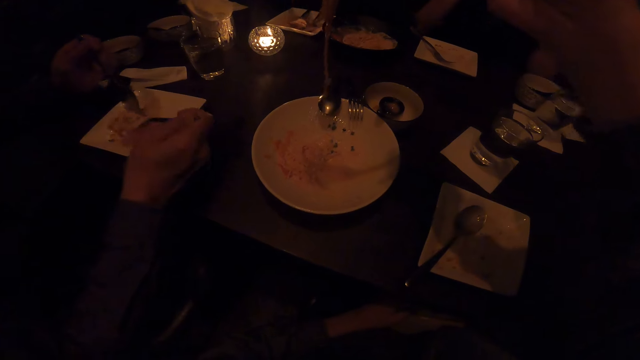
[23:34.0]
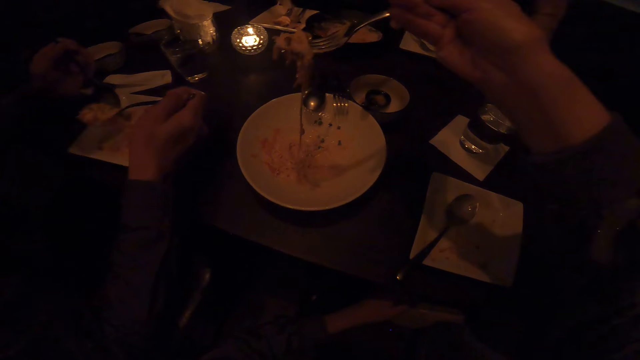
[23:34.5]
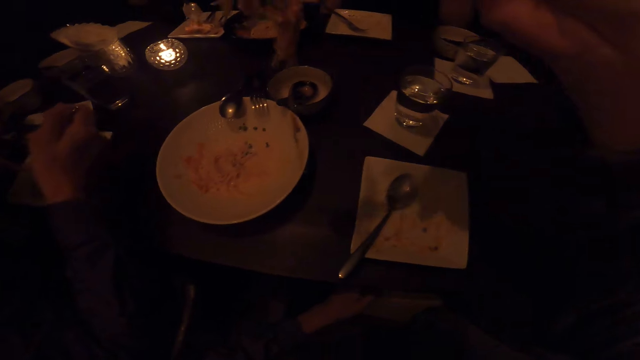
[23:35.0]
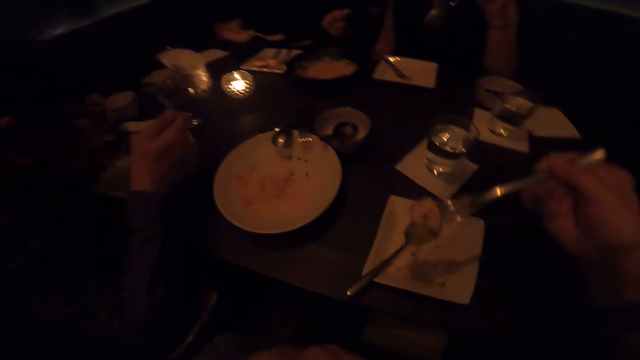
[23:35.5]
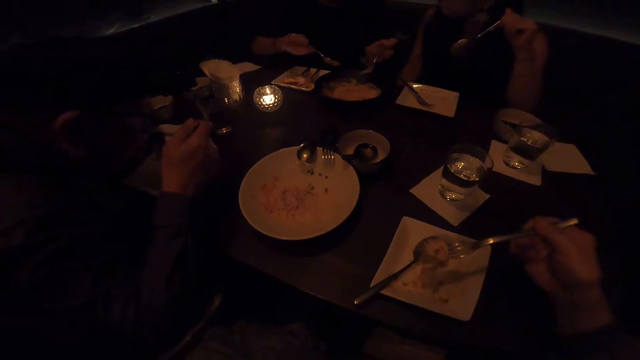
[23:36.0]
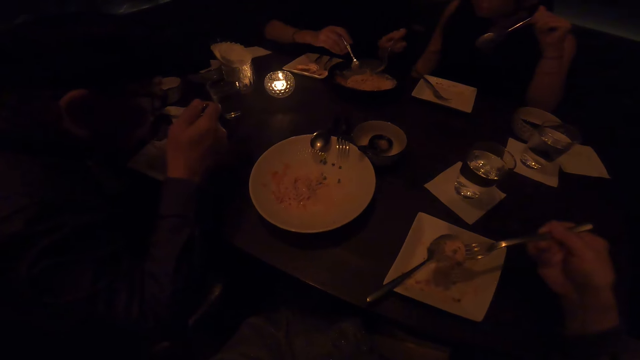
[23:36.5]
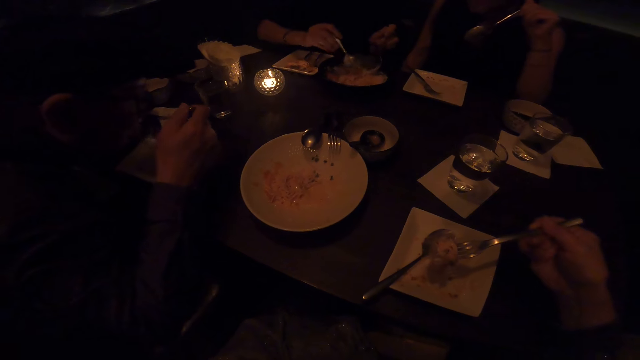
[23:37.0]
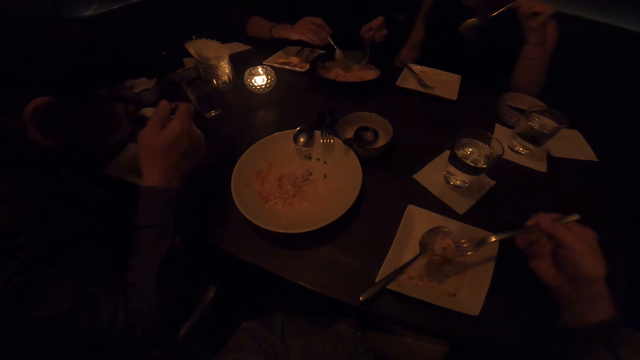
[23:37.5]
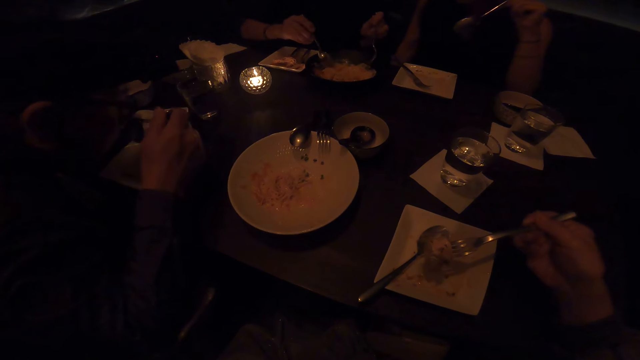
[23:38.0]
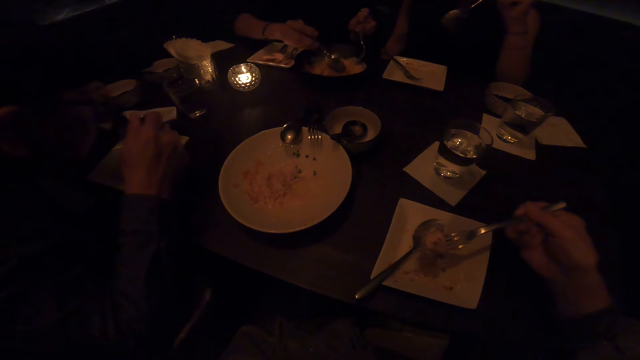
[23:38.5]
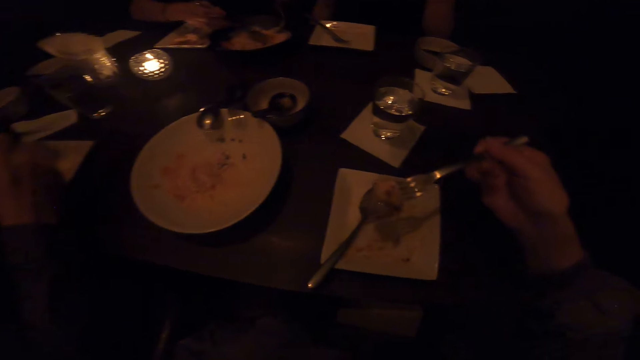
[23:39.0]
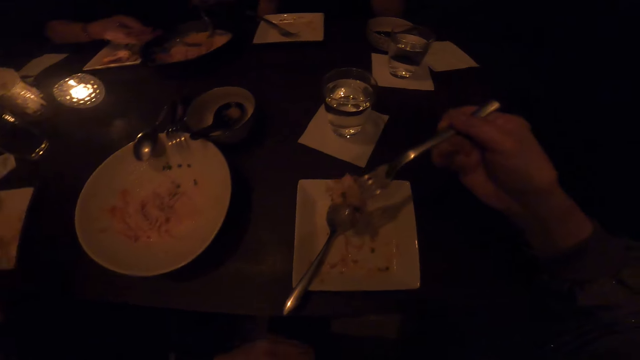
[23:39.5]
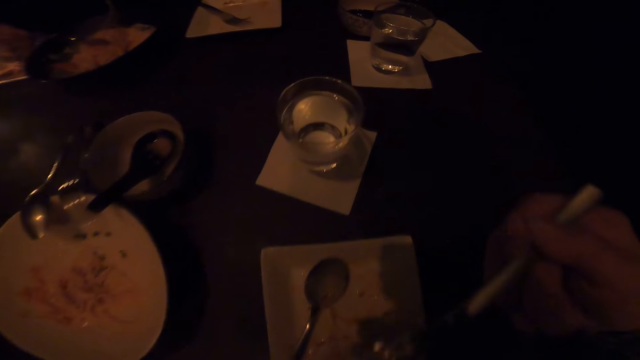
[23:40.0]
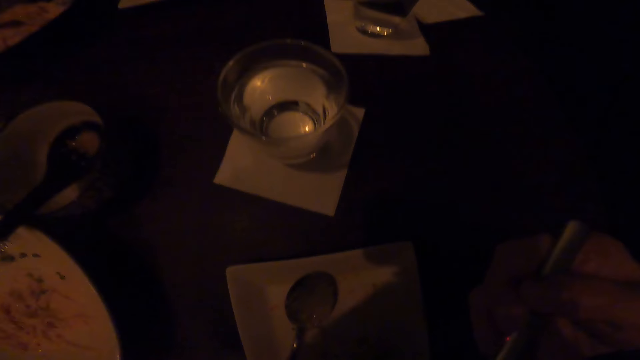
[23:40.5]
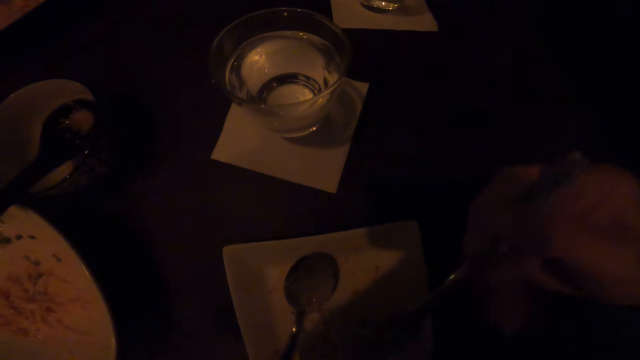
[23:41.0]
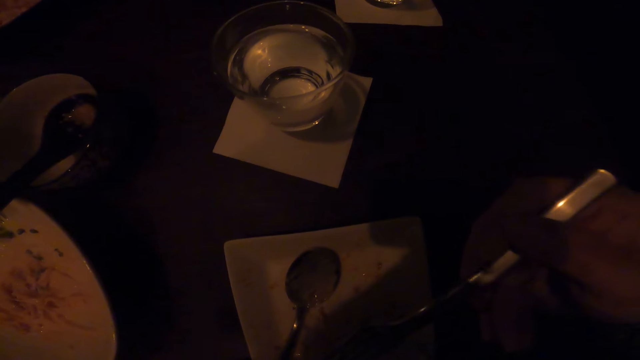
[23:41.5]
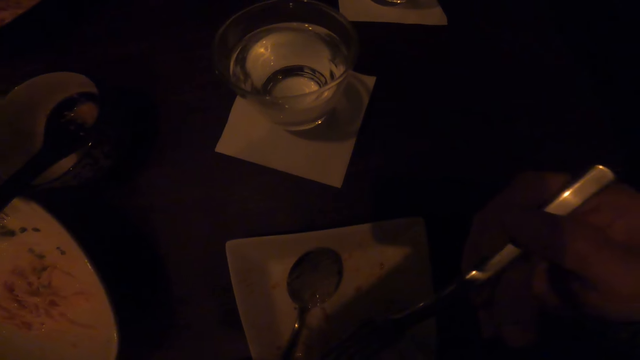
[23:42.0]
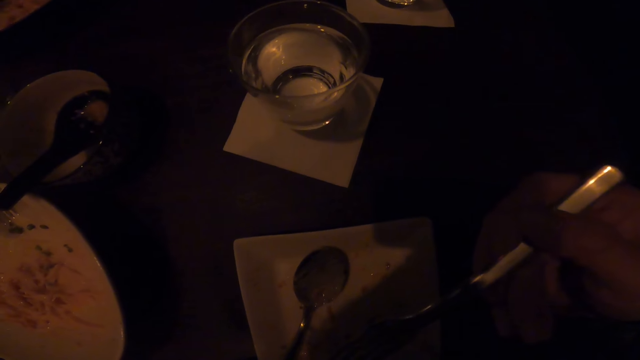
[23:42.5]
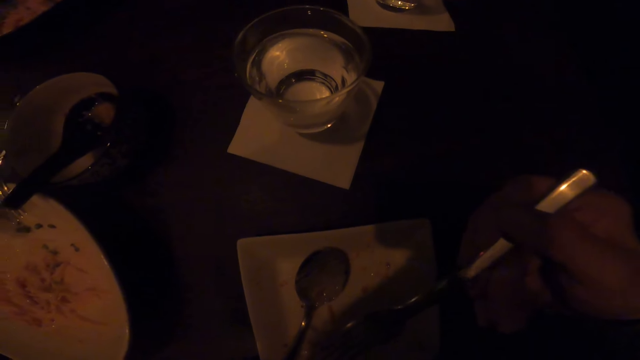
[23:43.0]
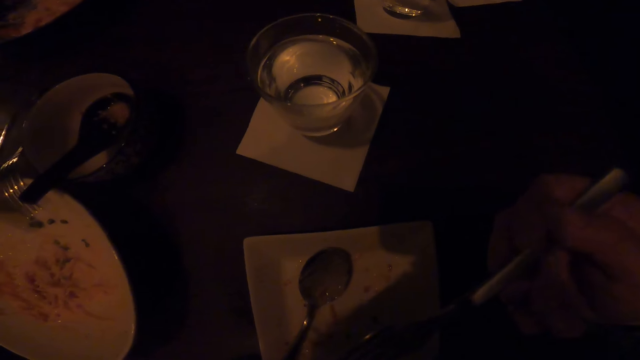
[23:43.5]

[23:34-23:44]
The camera wearer puts the food in the plate using the fork. They put the food in the mouth using the fork.

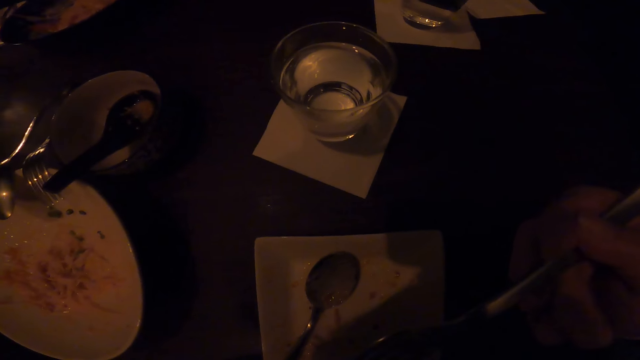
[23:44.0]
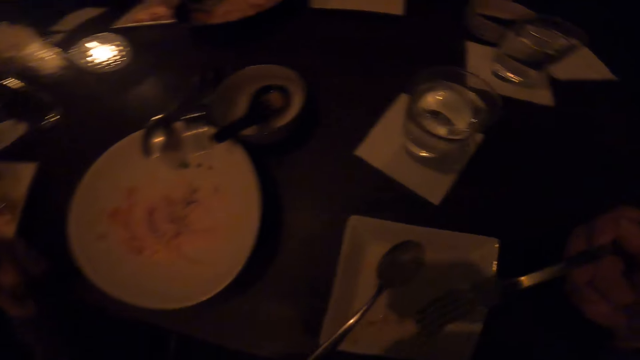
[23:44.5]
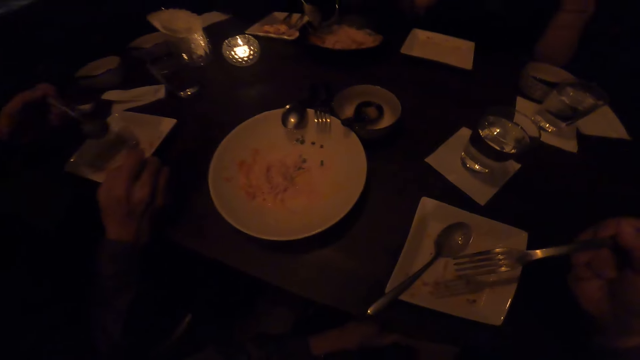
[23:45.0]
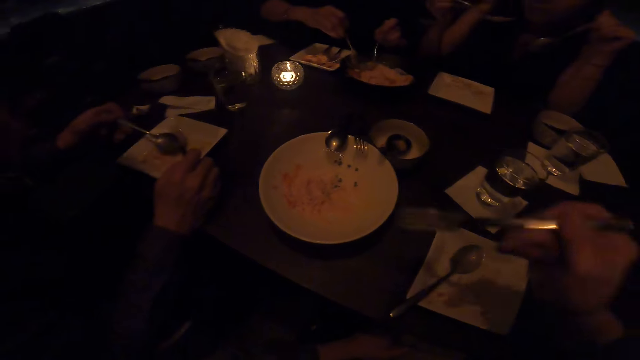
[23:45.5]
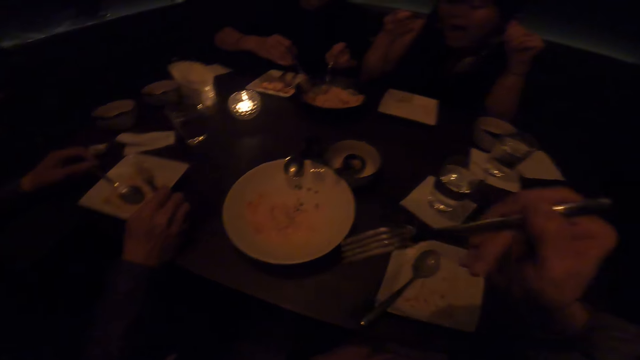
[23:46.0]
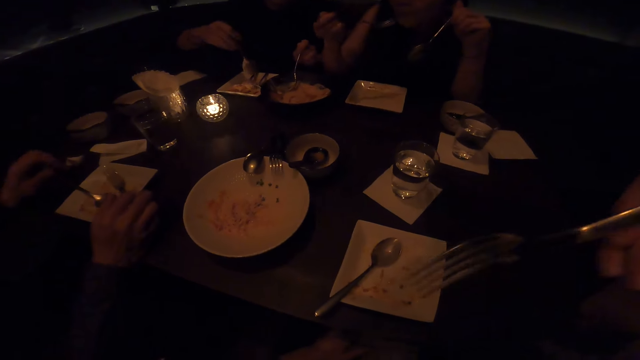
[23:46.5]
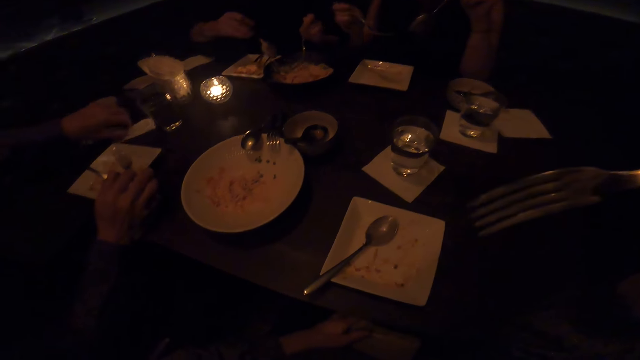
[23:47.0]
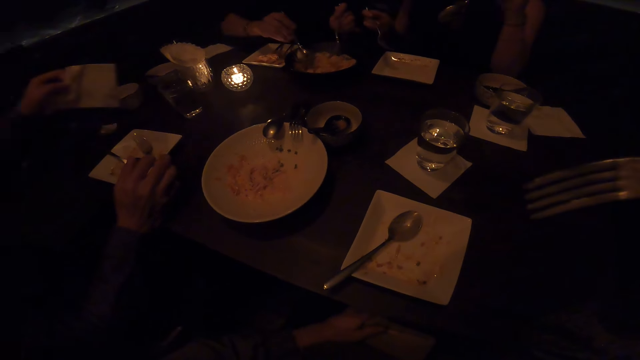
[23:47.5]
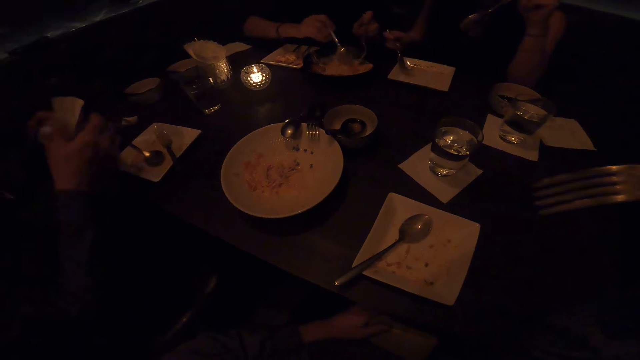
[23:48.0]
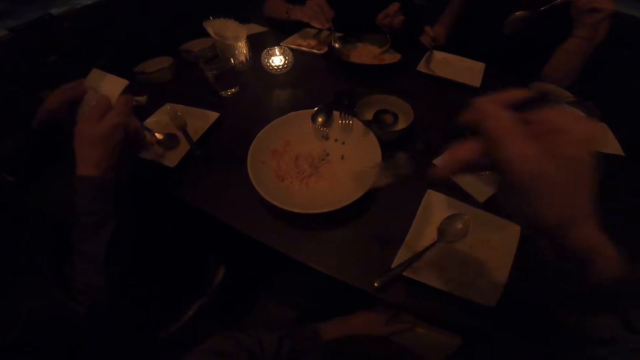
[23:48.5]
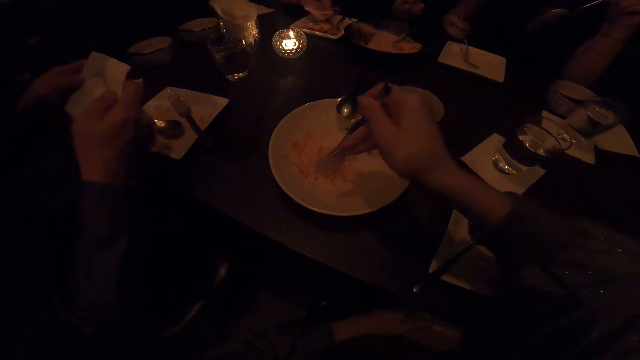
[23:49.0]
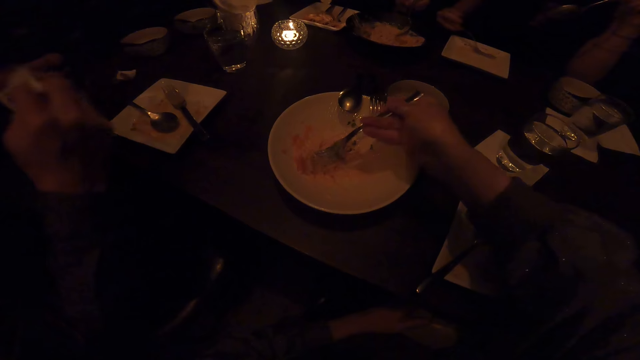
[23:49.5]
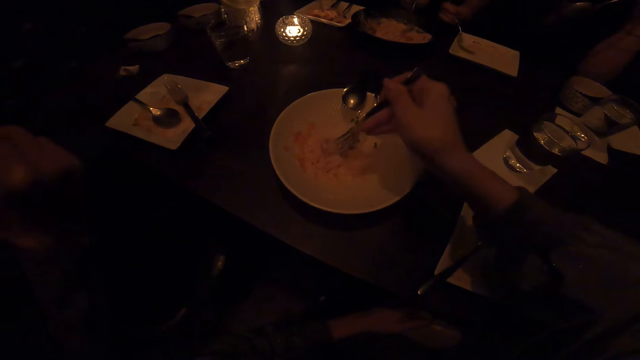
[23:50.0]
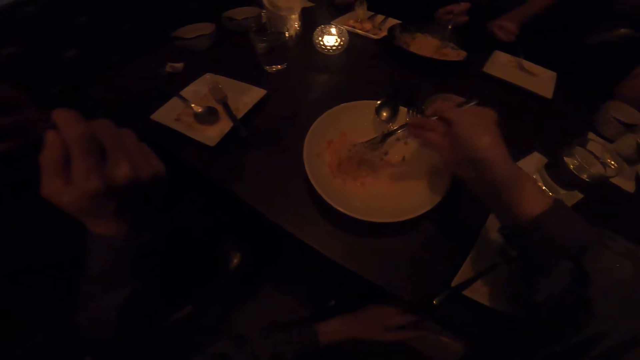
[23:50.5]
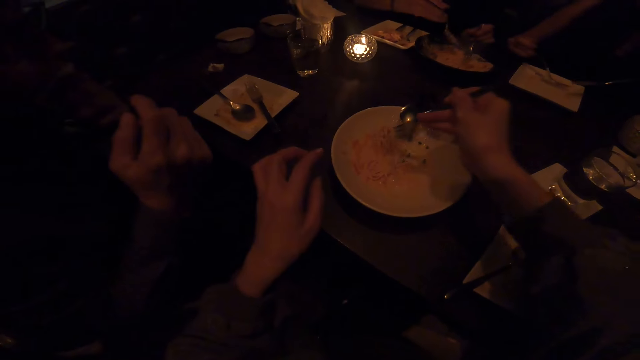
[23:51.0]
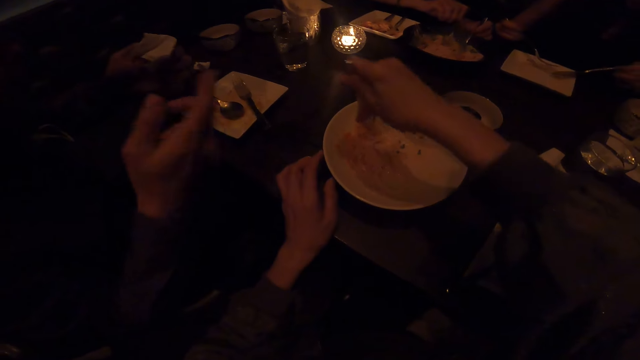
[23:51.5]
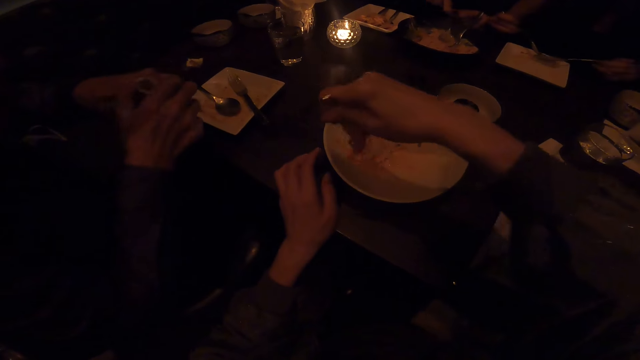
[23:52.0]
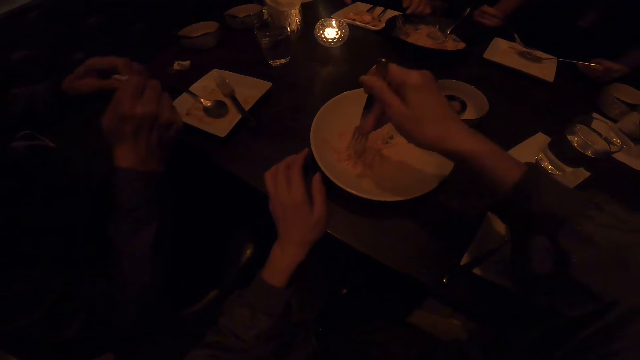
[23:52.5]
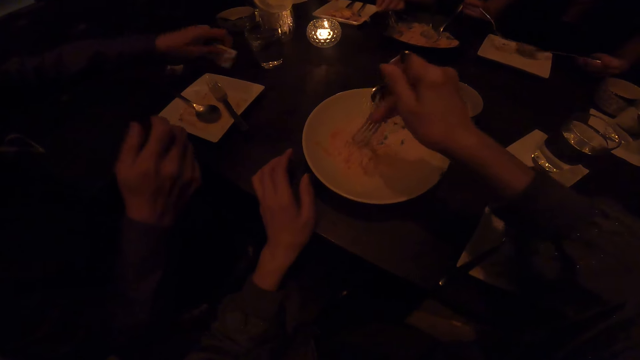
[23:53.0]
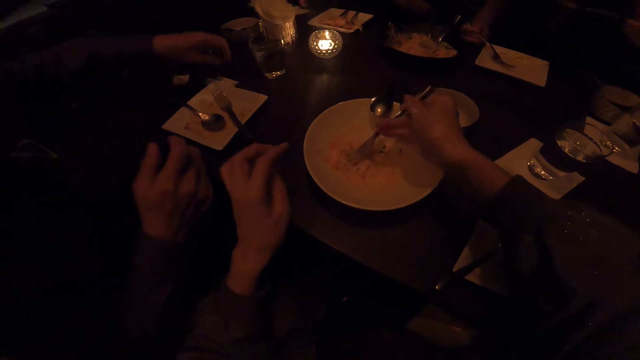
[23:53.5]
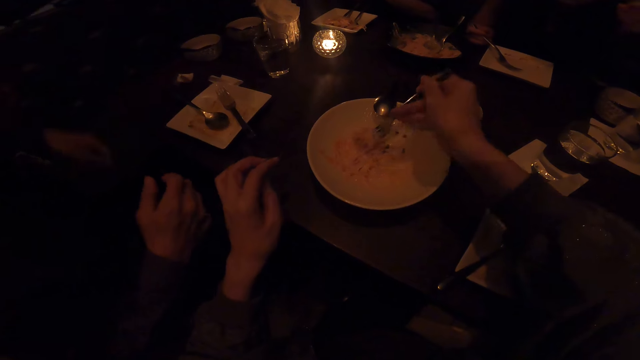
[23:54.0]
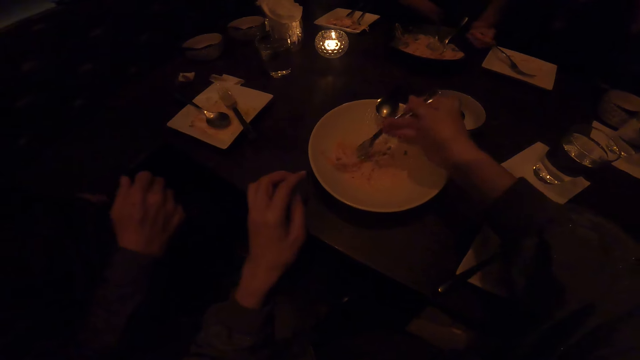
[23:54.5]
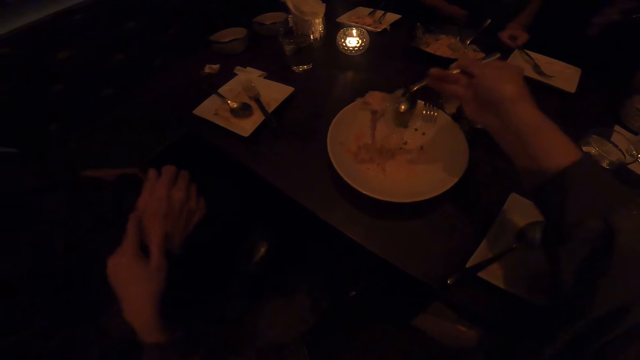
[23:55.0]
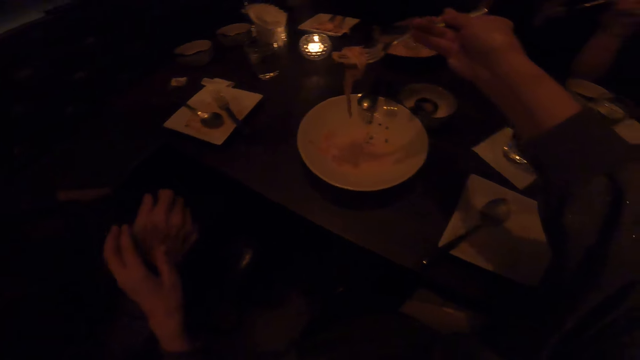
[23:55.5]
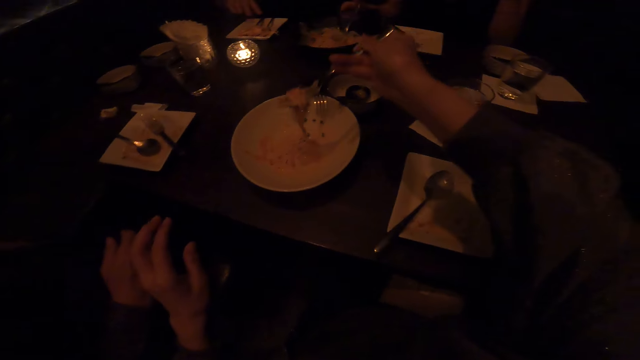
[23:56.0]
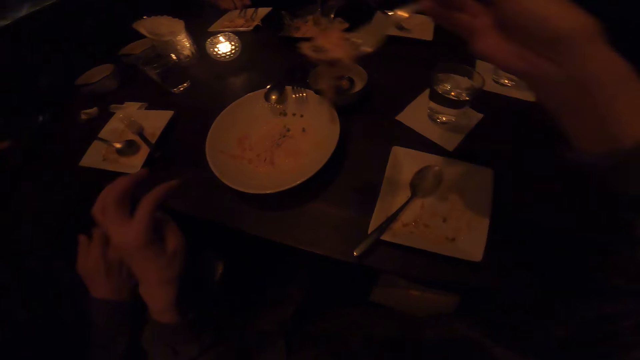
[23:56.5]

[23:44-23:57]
The camera wearer interacts with the friends. A man picks up the serviette. The camera wearer takes food using a fork from a person's plate. The man wipes the mouth using the serviette. The camera wearer drops the serviette on the table. They serve food.
